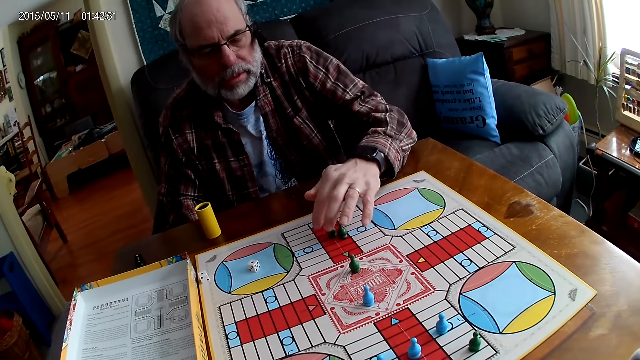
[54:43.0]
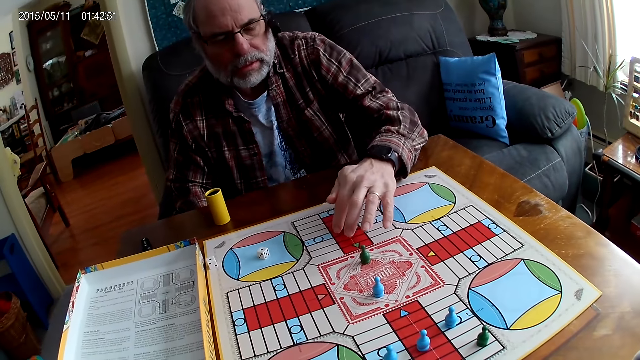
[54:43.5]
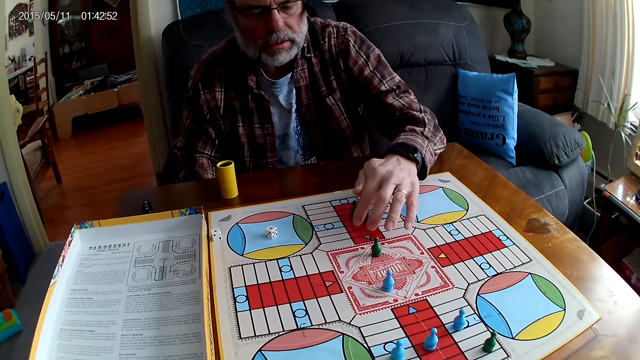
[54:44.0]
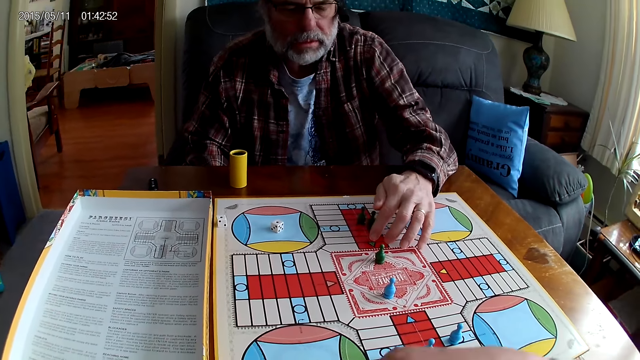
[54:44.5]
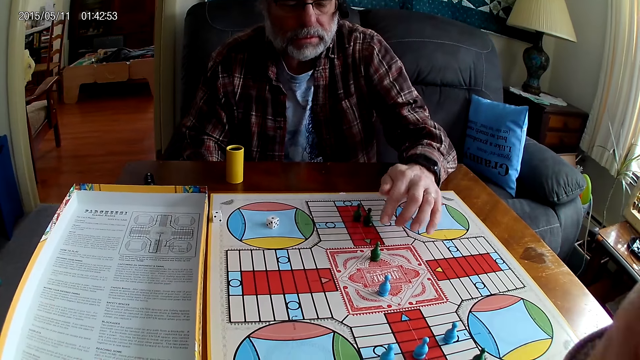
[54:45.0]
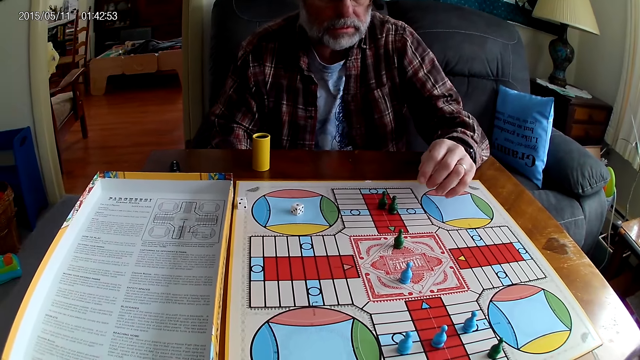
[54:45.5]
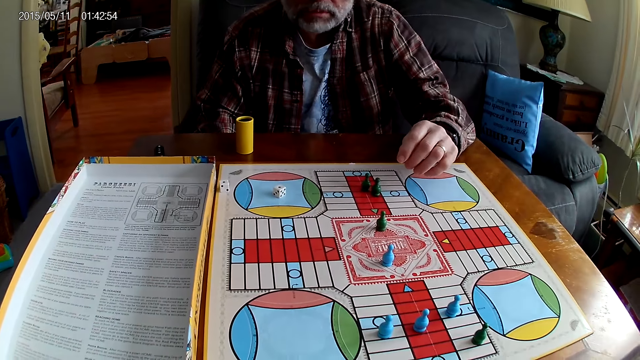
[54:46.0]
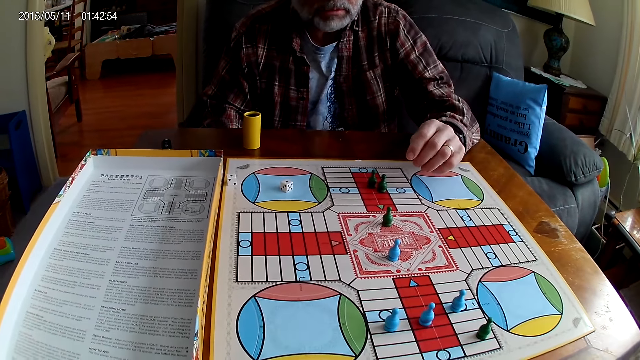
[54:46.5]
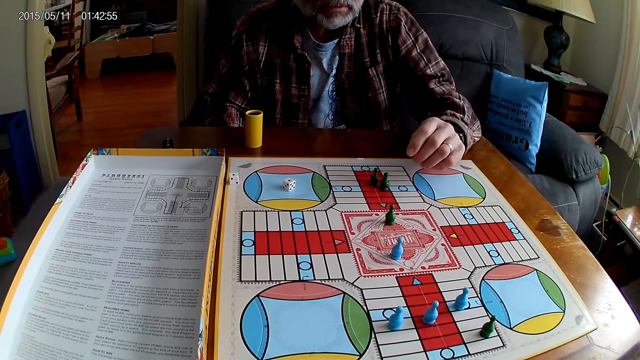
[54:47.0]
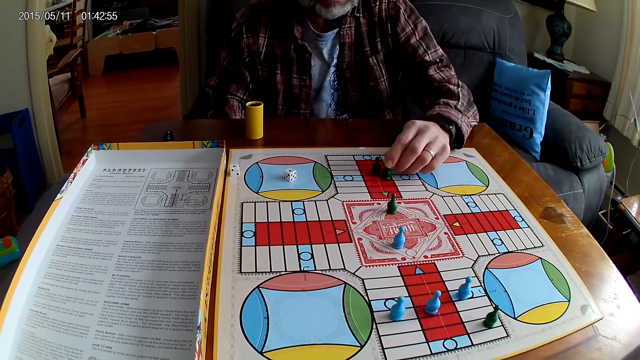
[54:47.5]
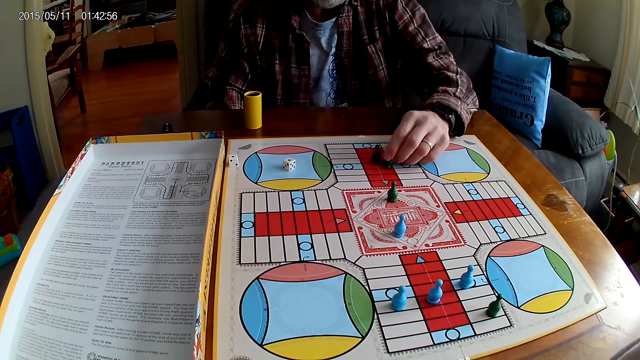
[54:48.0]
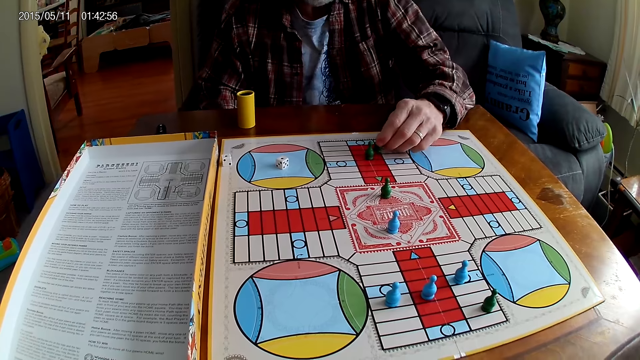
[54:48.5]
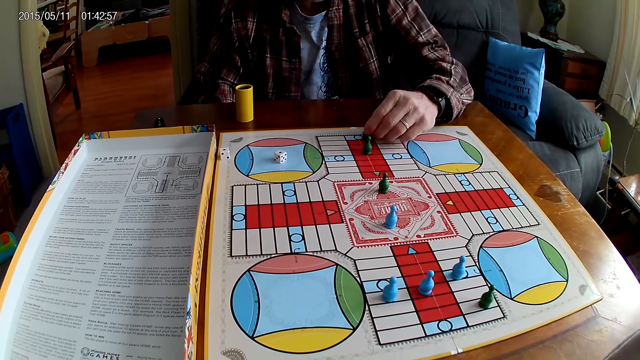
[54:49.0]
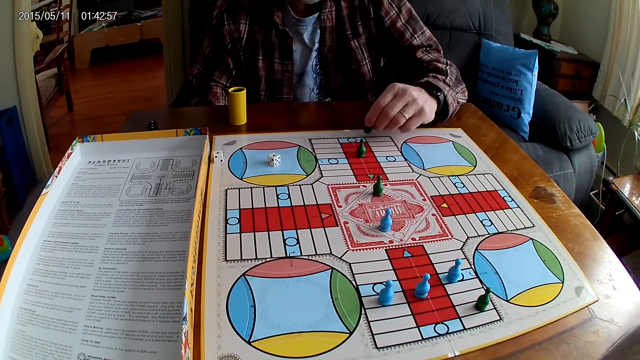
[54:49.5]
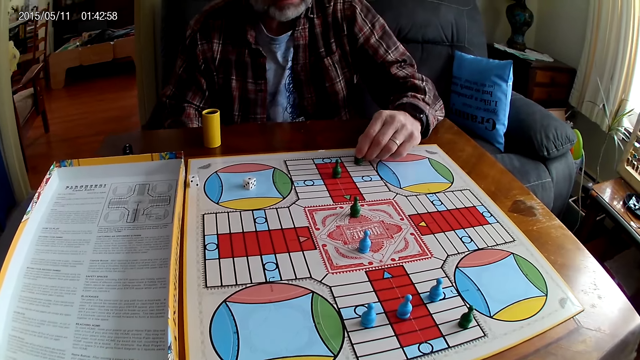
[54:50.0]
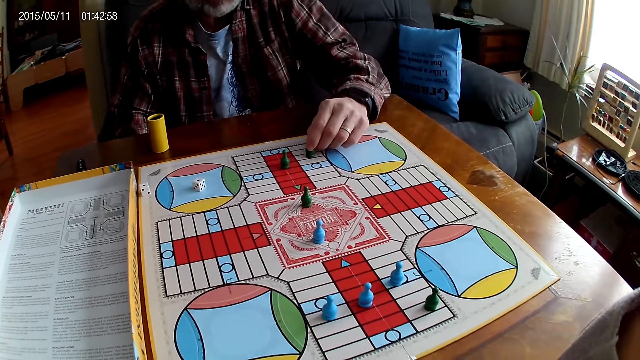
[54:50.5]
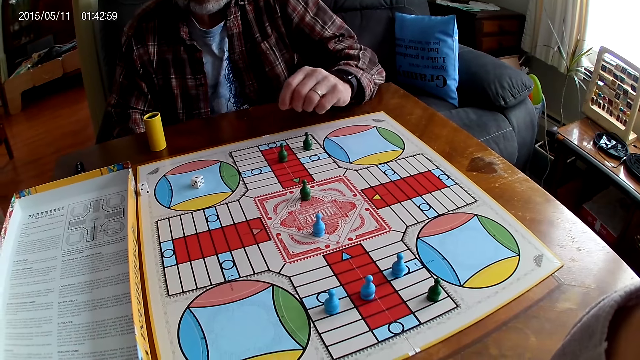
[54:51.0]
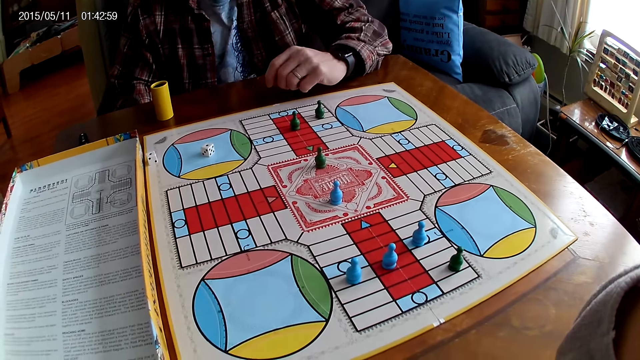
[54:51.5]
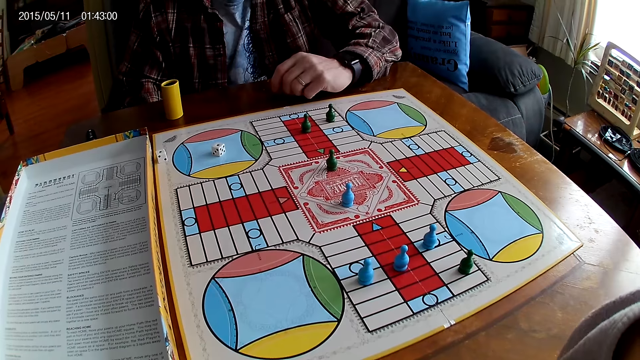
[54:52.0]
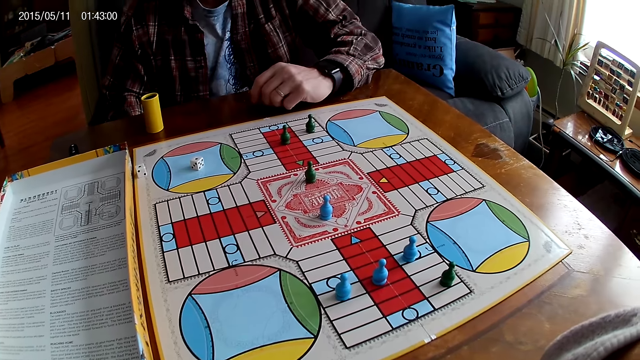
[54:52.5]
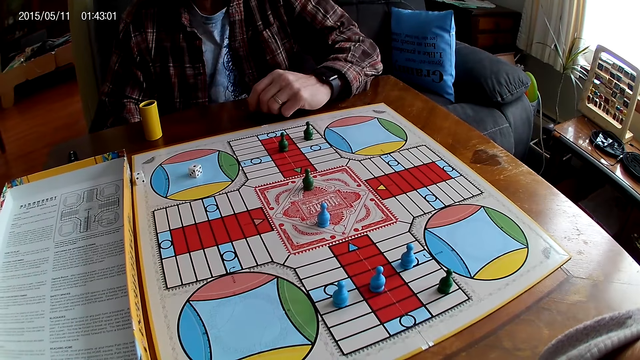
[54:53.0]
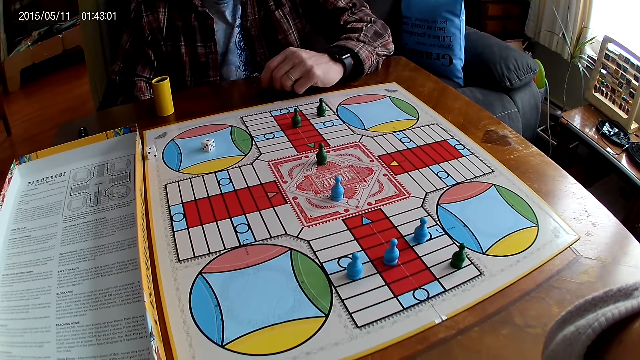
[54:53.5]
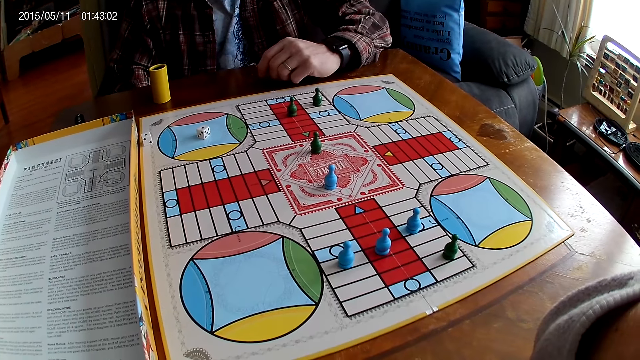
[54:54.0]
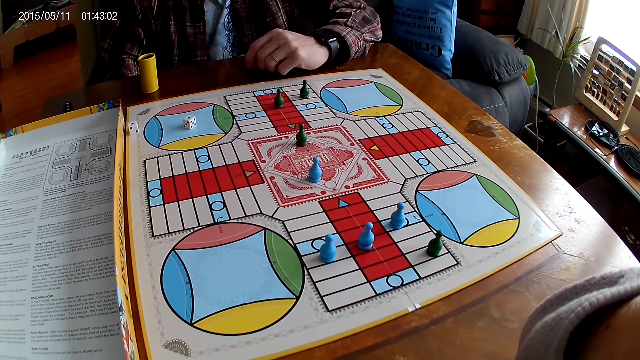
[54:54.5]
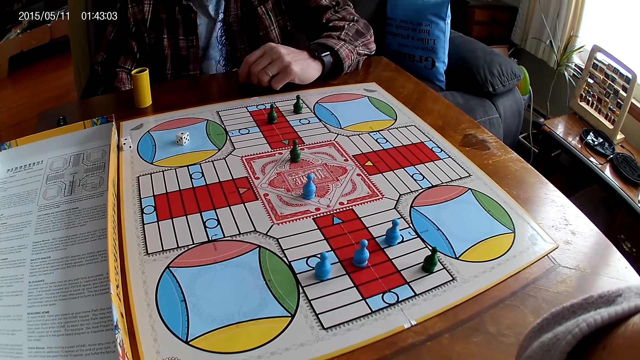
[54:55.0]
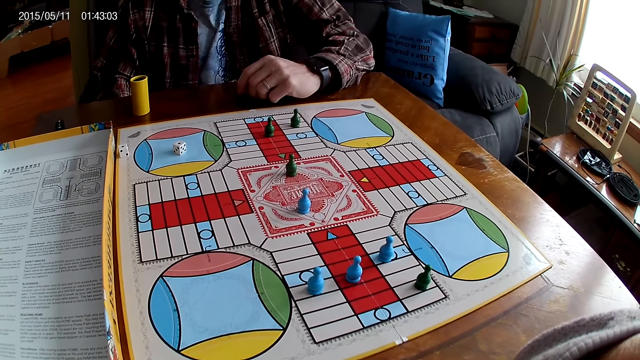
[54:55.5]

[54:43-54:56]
A man counts the boxes on the board. The camera wearer adjusts the camera and stares at the board. The man stares at the board. He counts steps on the Ludo board with a chess. He picks a Ludo pawn, moves the Ludo pawn, and places the Ludo pawn on the board. He stares at the board.

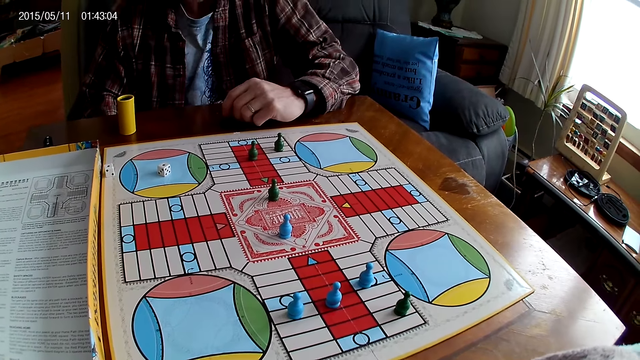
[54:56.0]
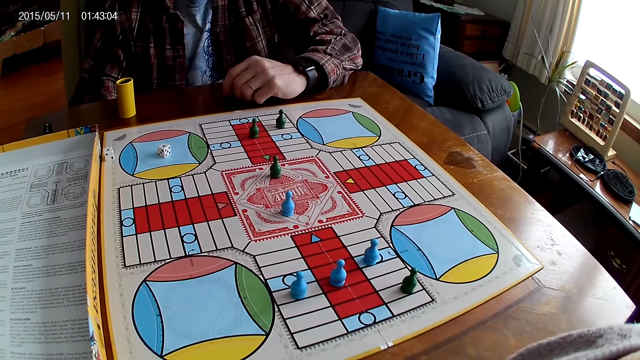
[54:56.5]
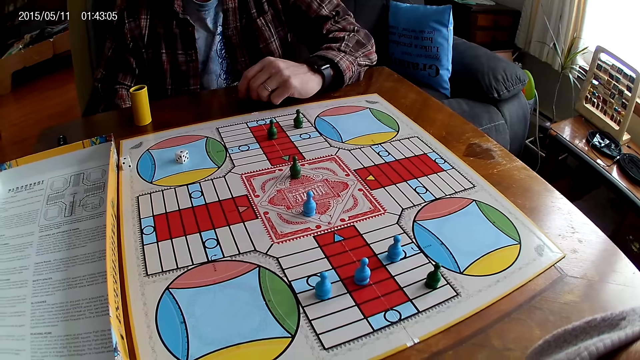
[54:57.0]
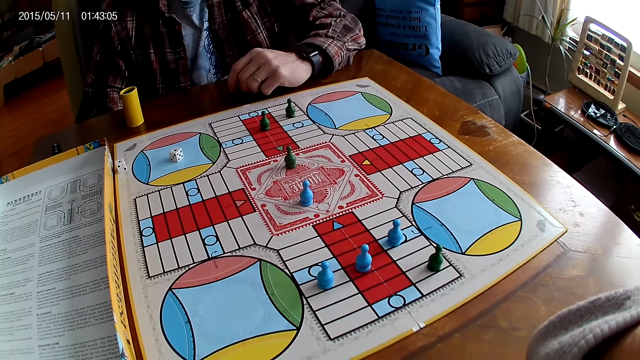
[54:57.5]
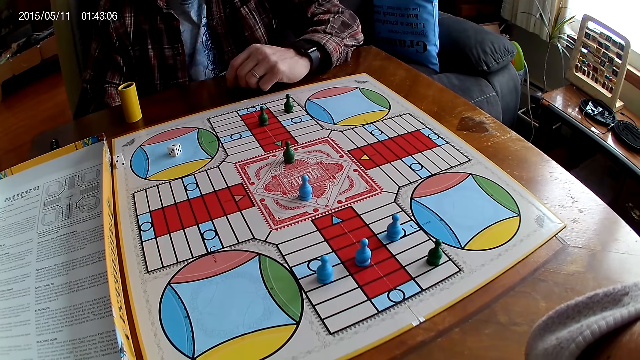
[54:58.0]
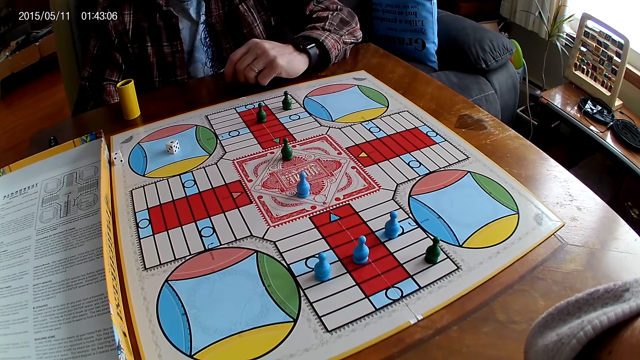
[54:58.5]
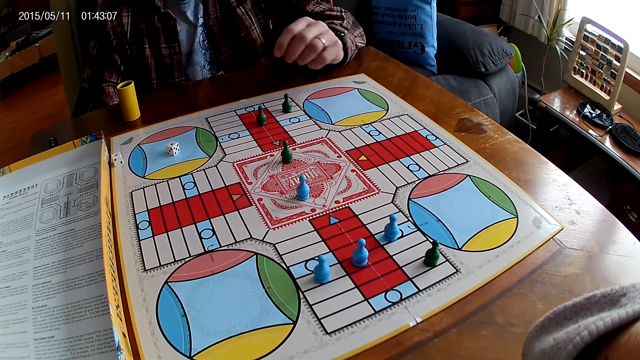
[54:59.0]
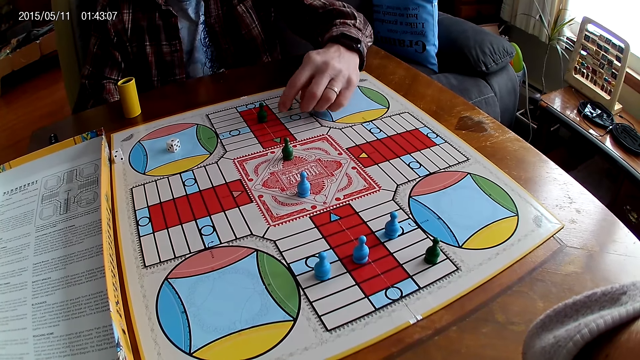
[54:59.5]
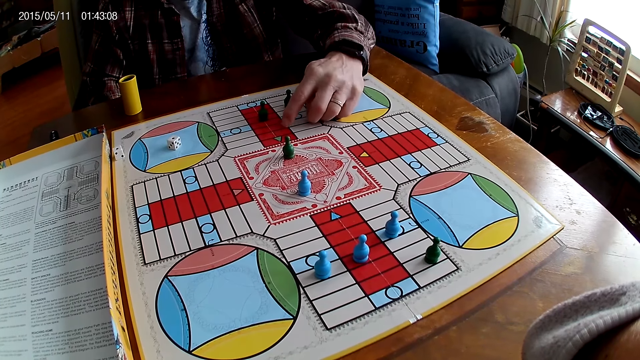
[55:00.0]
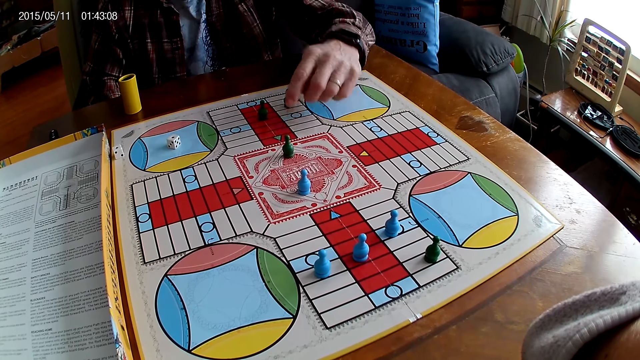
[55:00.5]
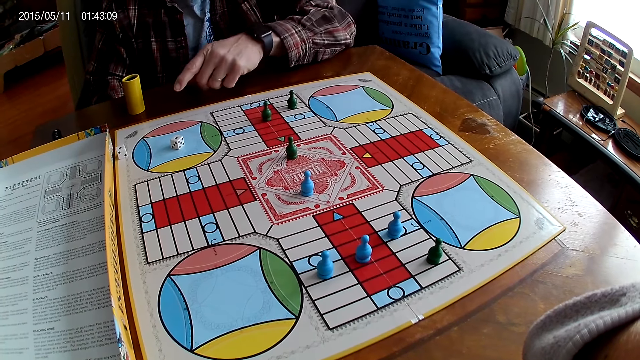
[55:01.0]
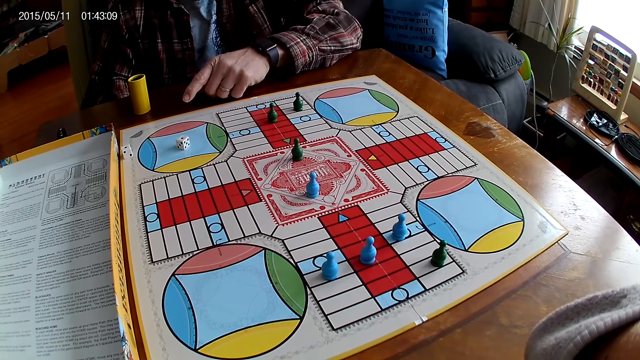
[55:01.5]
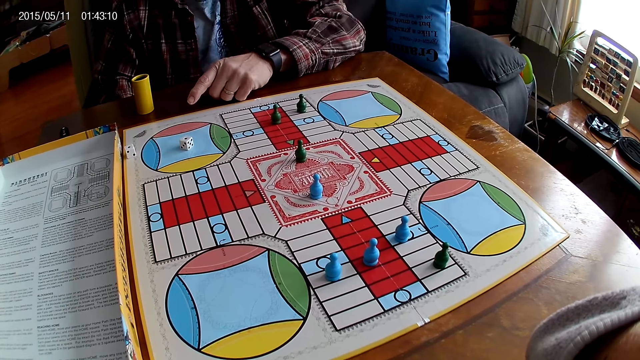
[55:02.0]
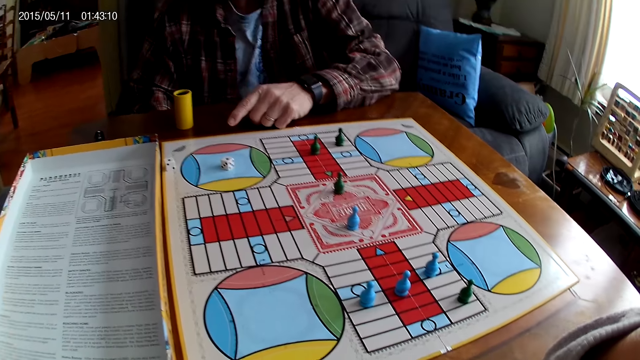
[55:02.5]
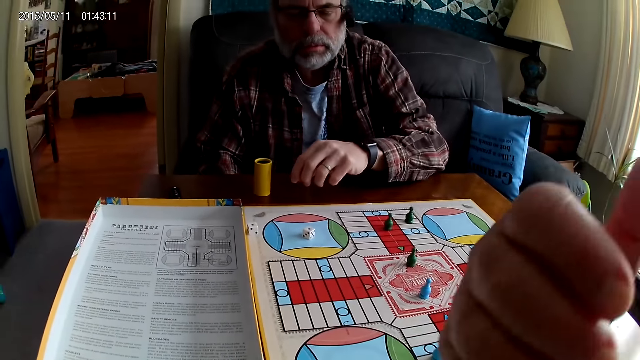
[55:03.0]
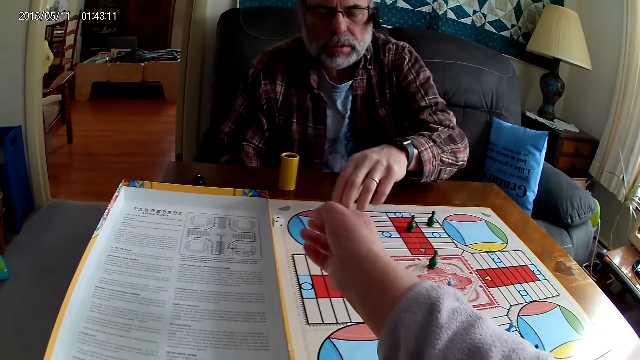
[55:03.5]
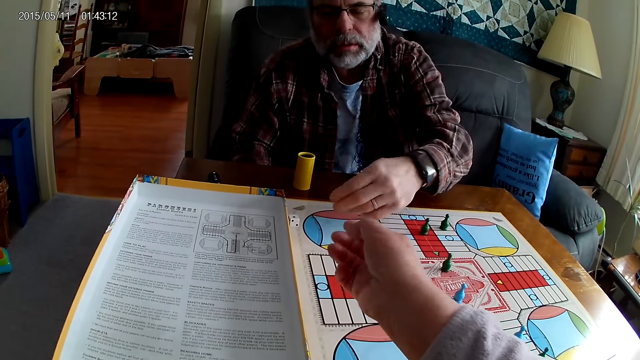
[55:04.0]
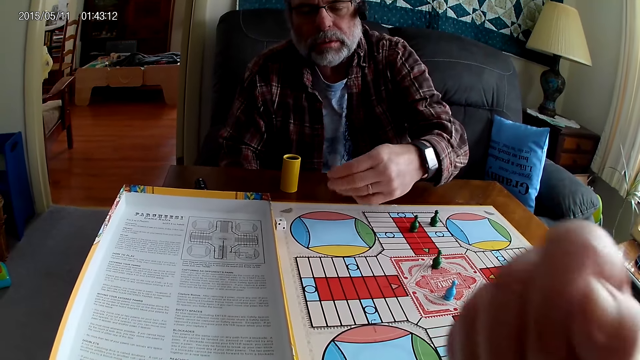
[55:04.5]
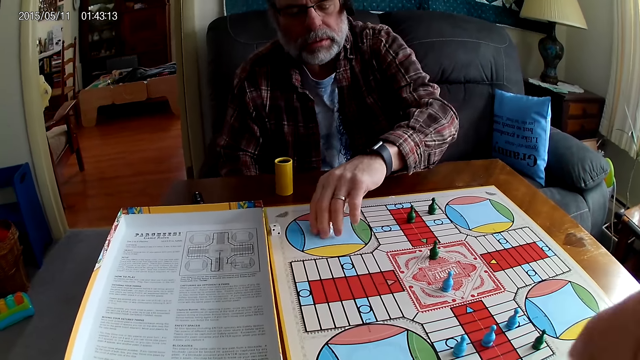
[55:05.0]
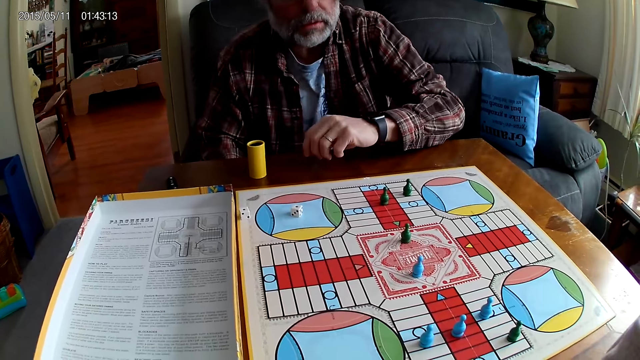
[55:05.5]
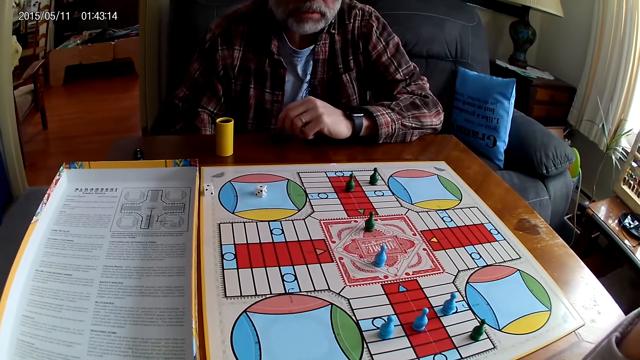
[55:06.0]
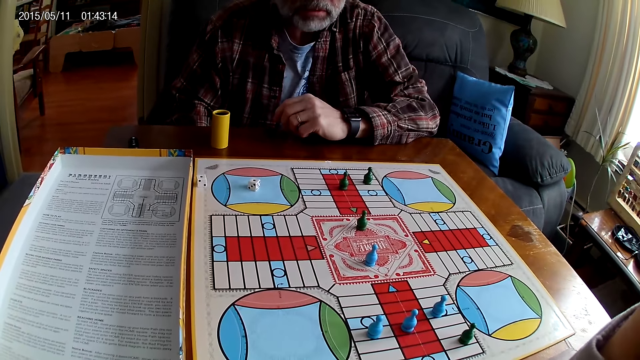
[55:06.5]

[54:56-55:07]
A man counts steps on the Ludo board with his left hand. He points to the dice. The camera wearer stretches out their right hand to the board. The man flips hands. He picks a die from the Ludo board with his left hand, and drops the die on the Ludo board. The camera wearer adjusts the camera. The man stares at the board. The camera wearer stares at the board.
